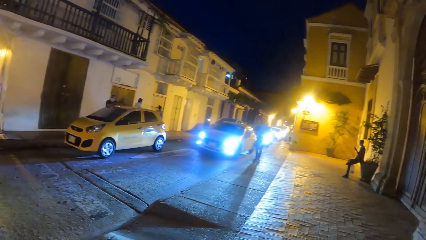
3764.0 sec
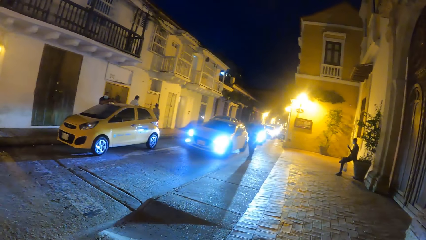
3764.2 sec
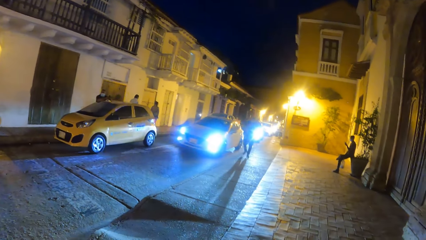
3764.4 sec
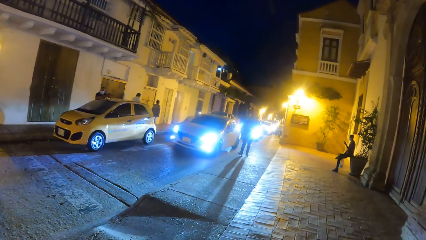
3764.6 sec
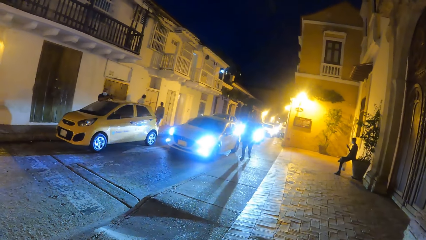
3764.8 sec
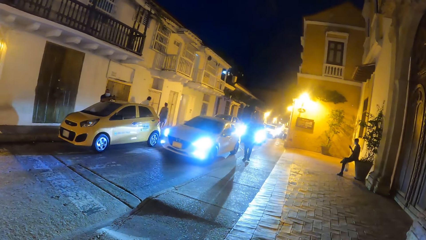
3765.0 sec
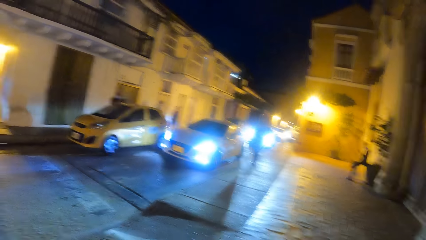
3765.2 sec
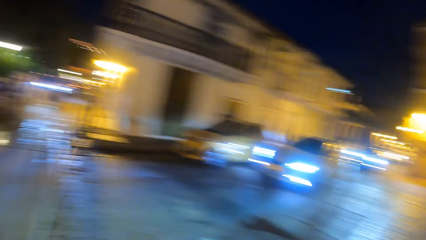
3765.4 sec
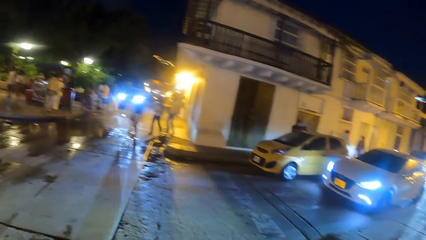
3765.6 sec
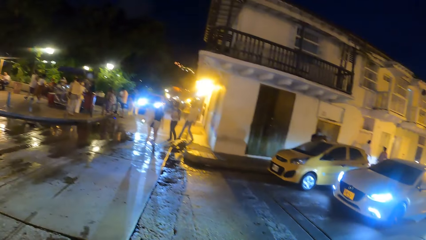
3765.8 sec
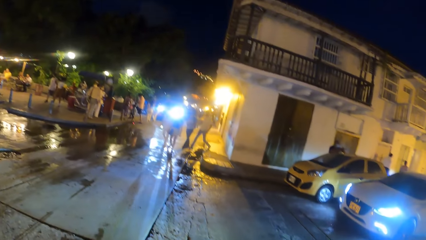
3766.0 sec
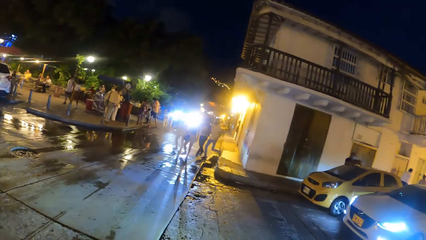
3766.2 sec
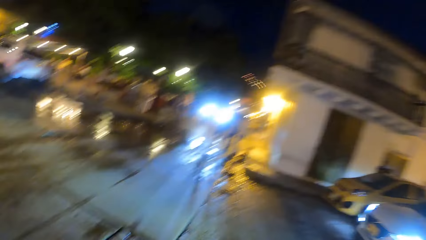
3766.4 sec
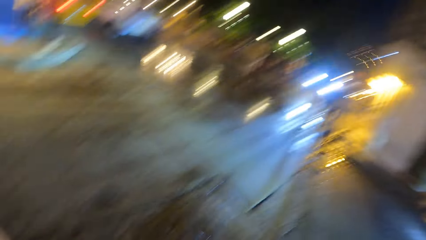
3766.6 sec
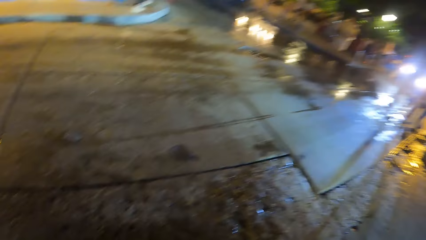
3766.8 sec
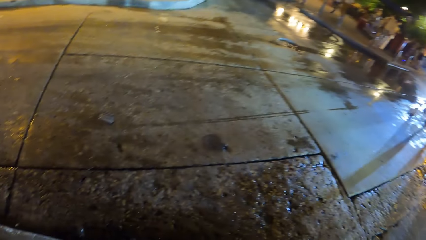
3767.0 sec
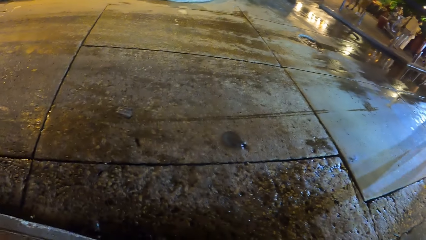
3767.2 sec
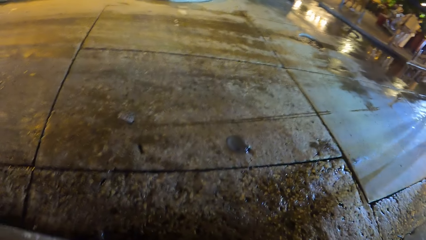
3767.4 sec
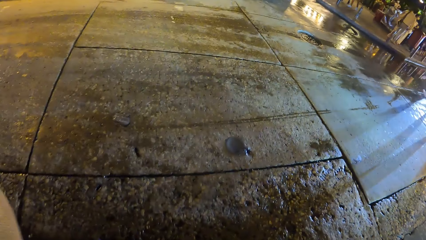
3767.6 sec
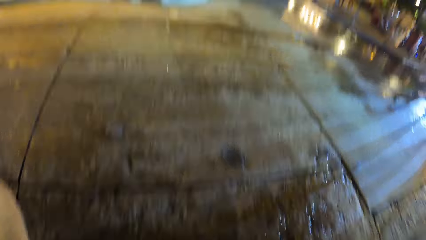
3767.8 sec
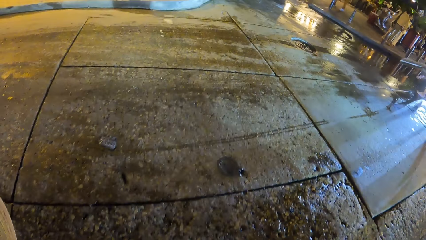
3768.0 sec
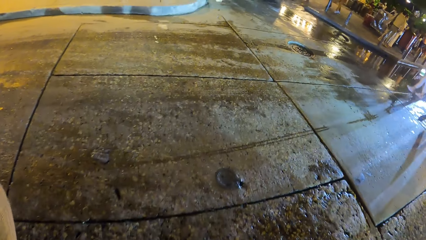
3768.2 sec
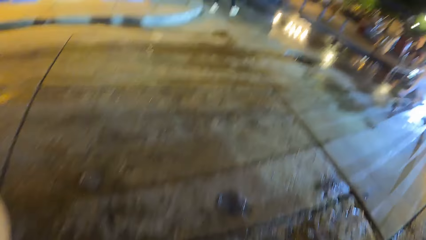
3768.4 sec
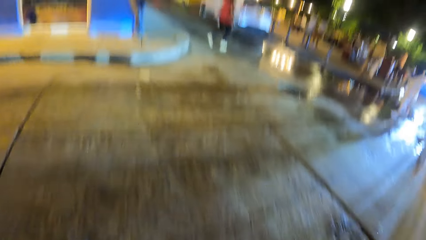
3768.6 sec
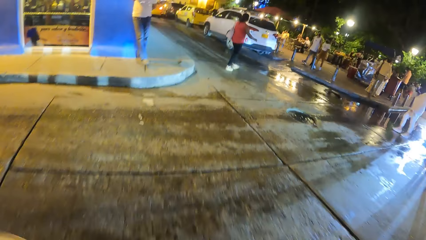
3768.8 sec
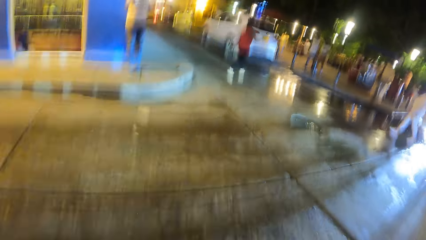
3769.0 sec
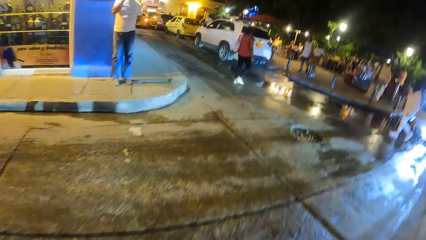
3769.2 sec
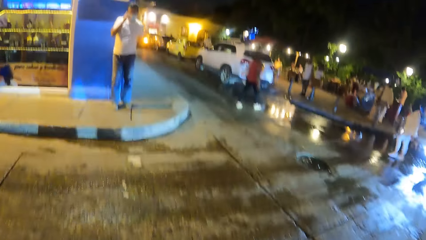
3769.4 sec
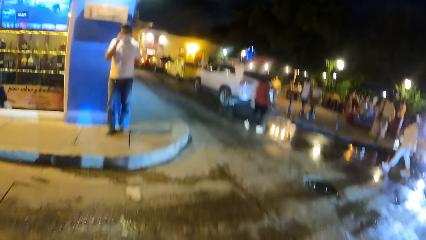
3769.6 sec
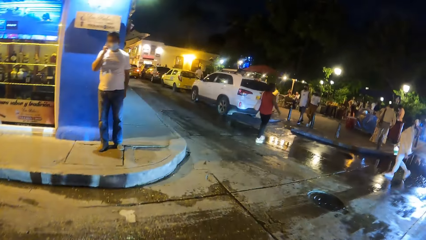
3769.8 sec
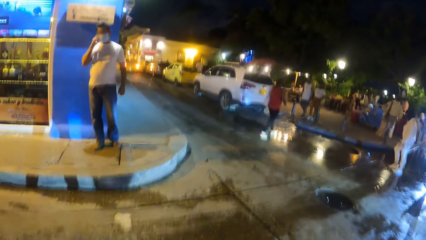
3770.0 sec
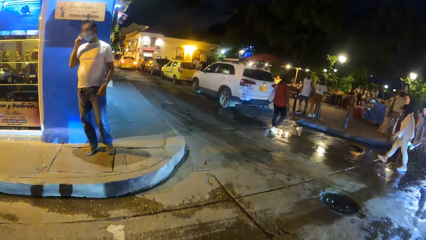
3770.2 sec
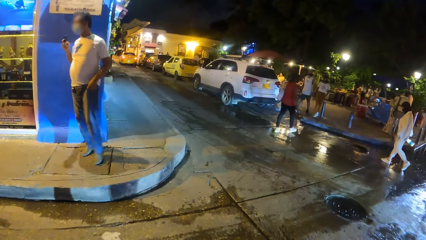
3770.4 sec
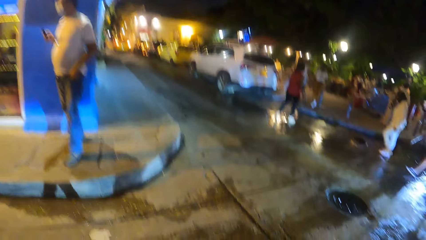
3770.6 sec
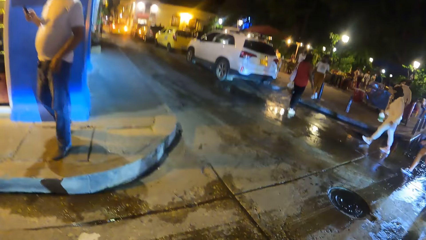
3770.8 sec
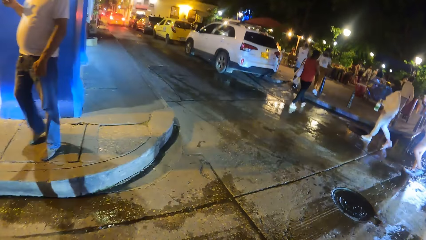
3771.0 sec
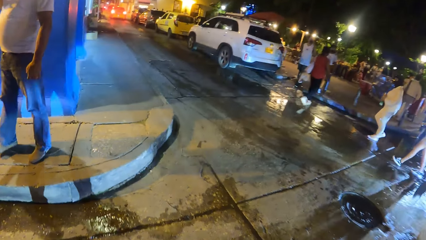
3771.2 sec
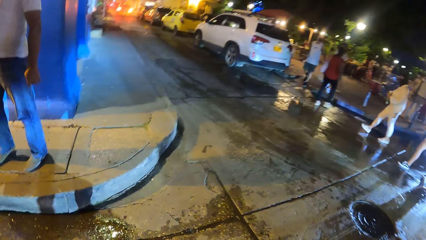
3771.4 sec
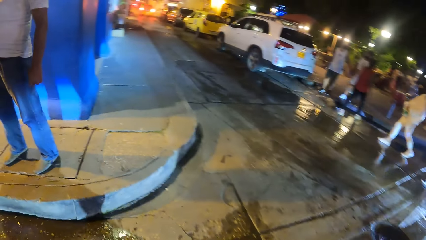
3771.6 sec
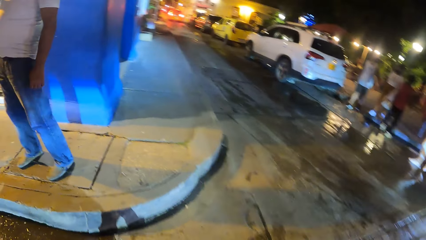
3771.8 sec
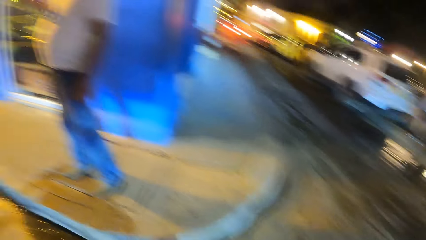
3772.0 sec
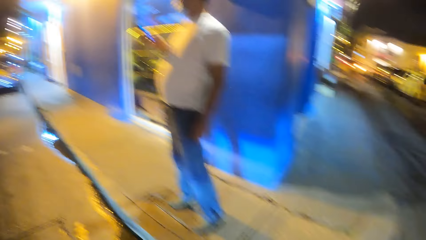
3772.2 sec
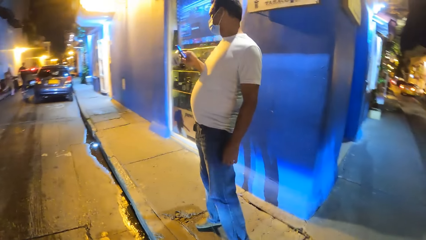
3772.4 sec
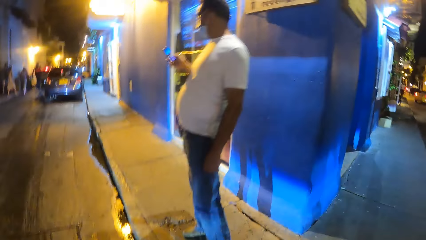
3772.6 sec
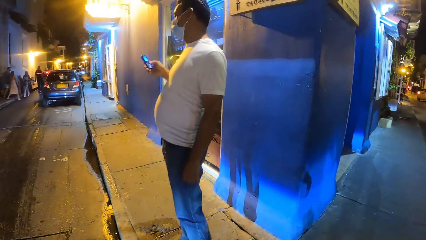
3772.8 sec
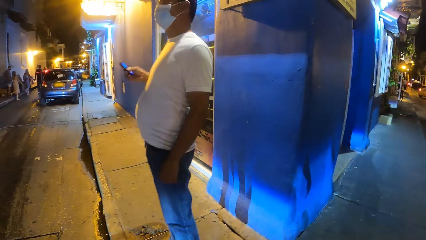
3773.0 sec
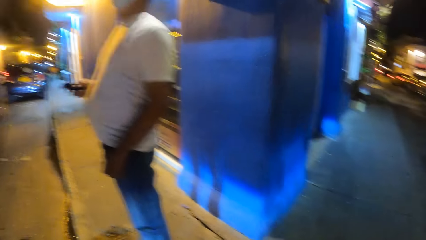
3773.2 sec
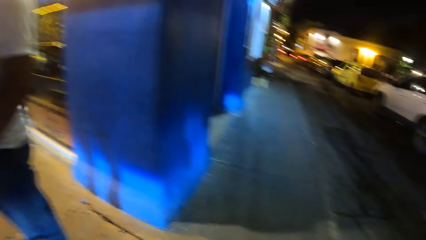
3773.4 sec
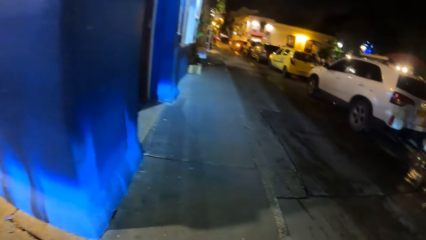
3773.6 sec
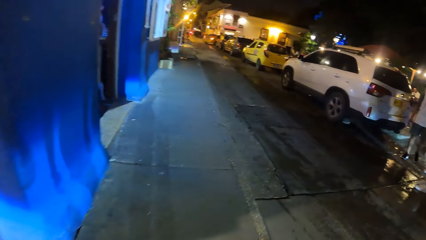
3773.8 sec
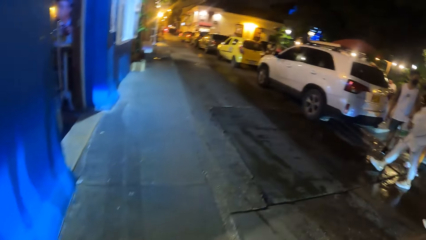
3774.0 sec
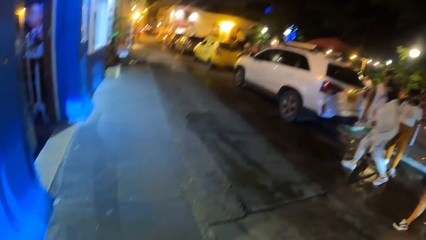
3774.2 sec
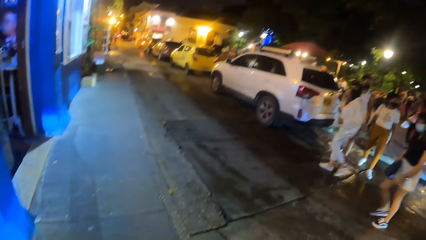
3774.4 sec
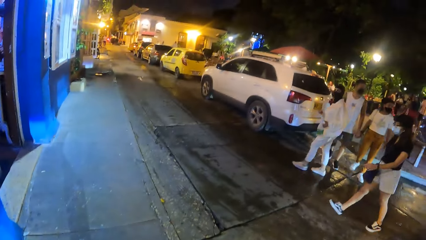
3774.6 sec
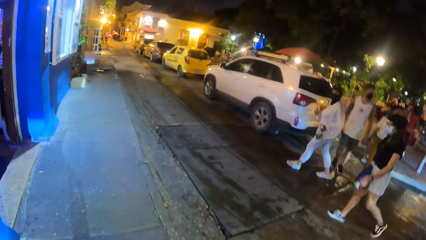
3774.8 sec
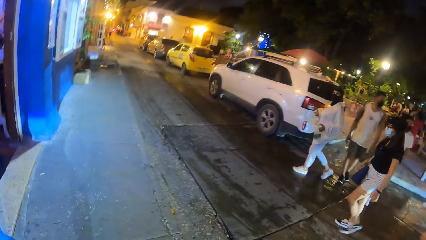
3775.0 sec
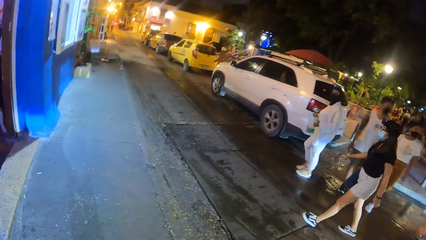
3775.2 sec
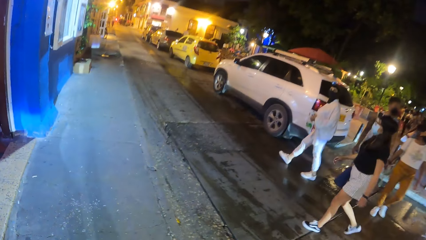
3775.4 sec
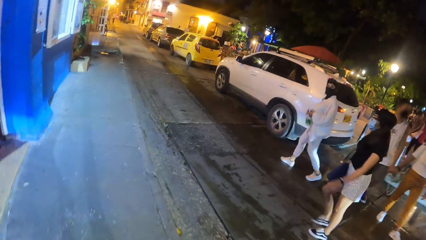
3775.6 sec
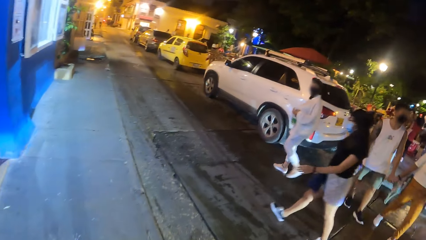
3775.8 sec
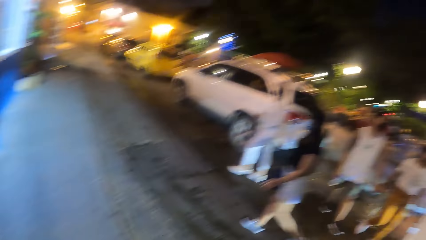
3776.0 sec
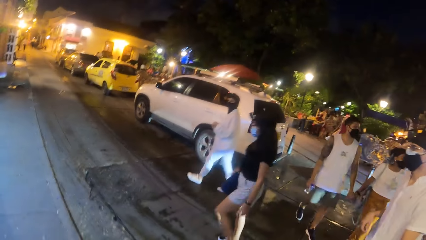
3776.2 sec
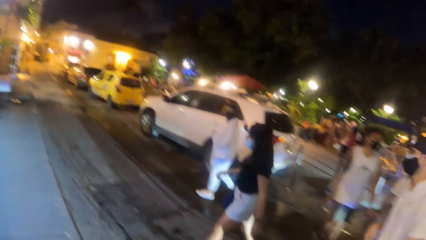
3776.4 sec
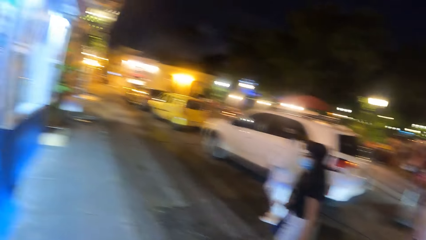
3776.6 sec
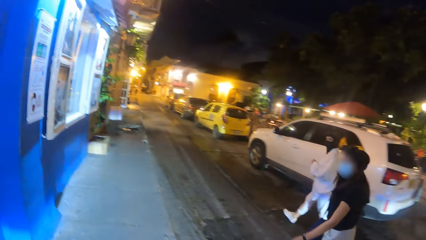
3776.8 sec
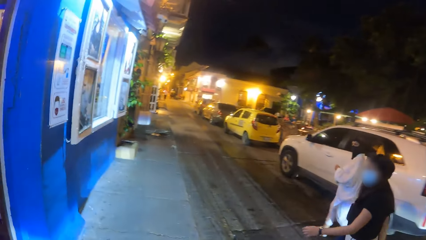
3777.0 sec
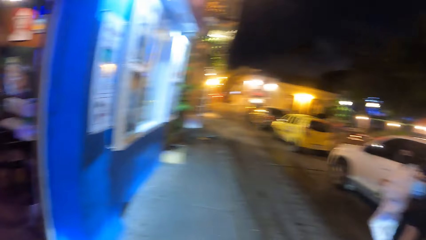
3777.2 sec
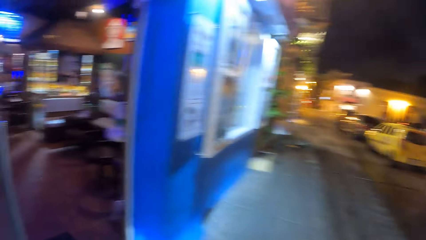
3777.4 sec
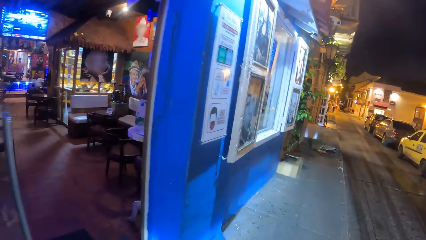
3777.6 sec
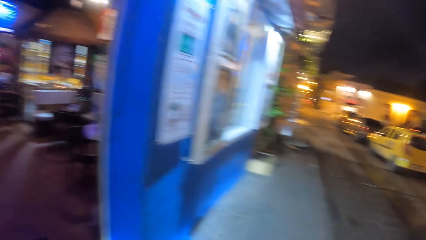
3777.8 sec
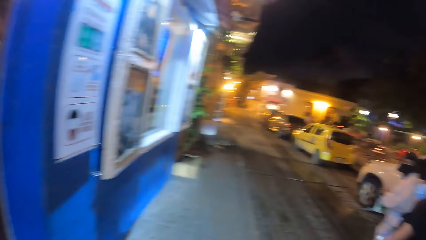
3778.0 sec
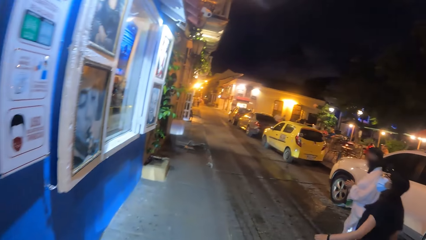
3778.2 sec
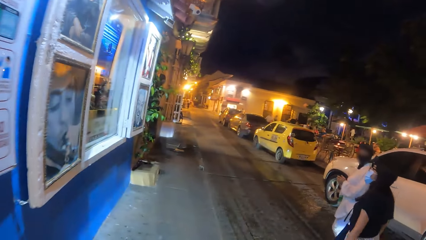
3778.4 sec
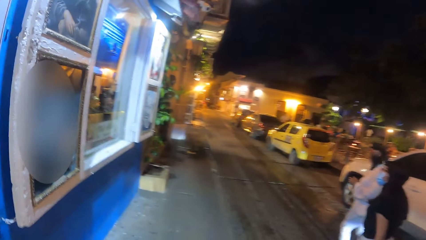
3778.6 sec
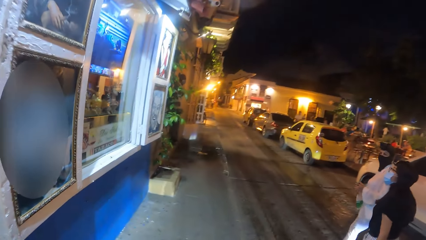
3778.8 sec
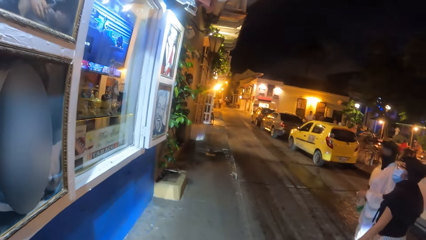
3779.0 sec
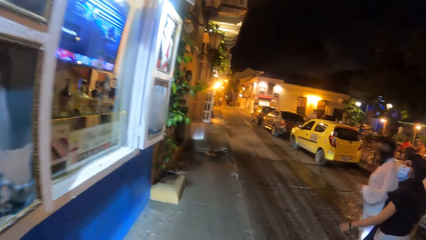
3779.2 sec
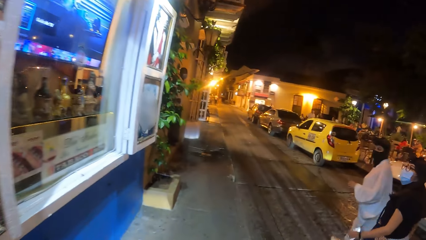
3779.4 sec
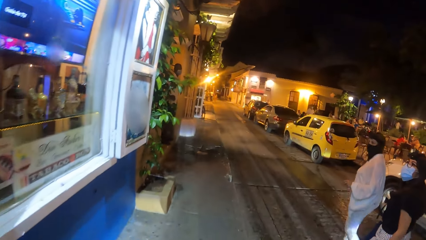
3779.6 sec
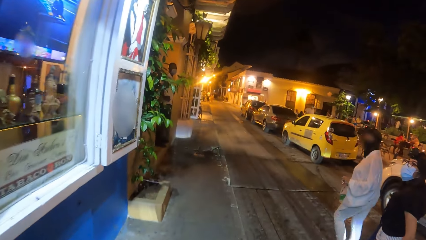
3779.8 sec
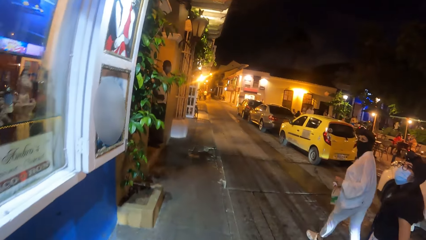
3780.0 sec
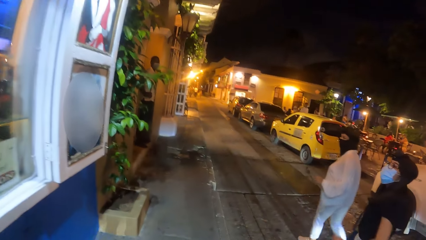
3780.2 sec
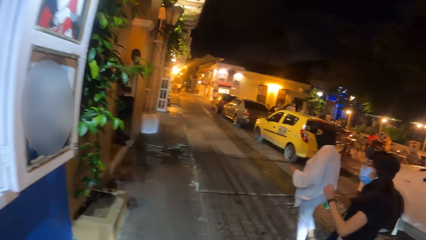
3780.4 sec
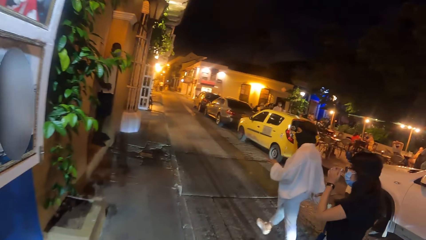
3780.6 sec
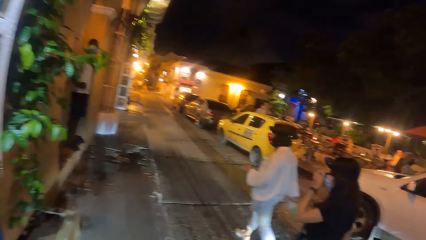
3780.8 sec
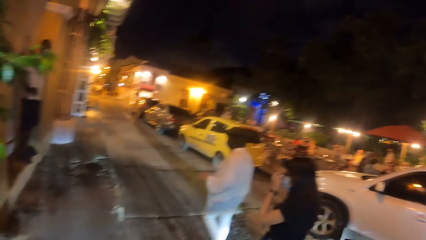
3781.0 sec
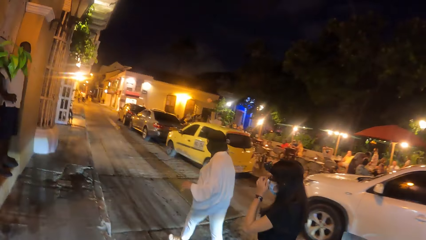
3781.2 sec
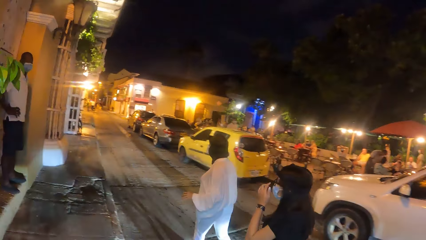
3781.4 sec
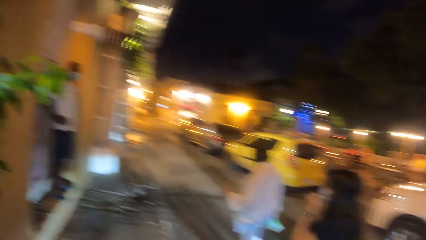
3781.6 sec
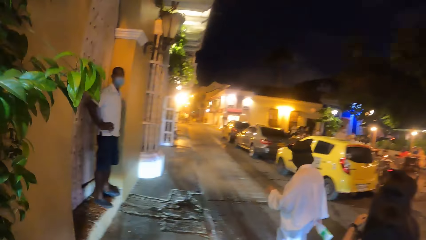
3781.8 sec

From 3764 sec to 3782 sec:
A man, another man and a woman walk on the road from the pedestrian walkway. The camera wearer crosses the road. They walk on the pedestrian walkway from the road. Another woman holds a bottle in her left hand. She passes the bottle in her left hand to her right hand. The first woman adjusts a facemask on her face with her left hand.
